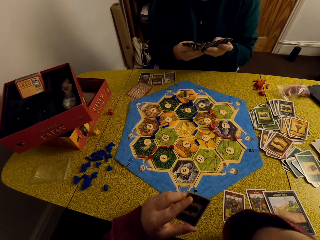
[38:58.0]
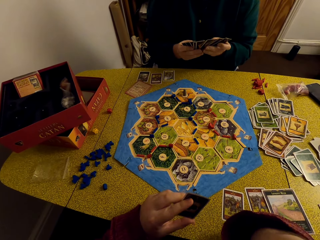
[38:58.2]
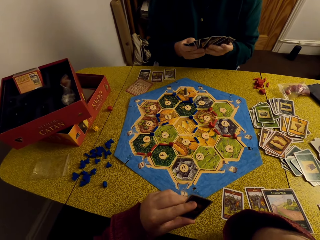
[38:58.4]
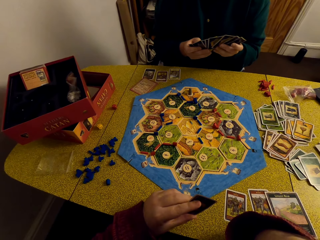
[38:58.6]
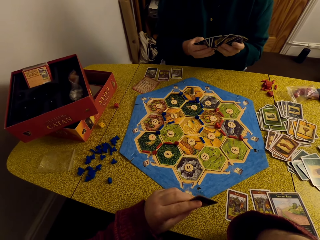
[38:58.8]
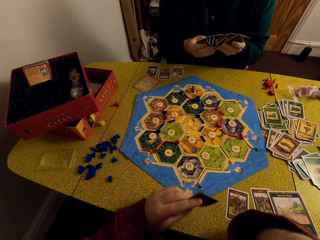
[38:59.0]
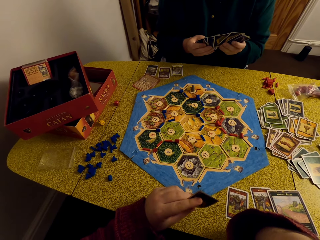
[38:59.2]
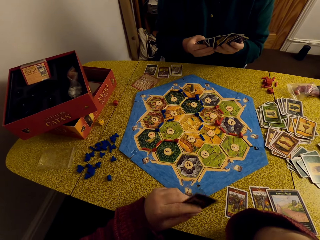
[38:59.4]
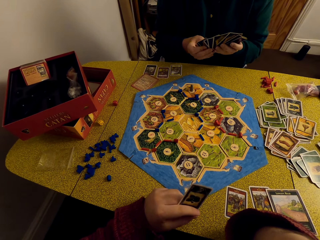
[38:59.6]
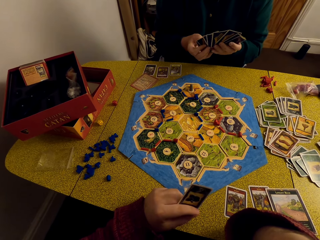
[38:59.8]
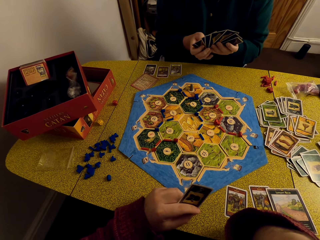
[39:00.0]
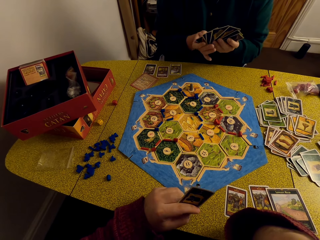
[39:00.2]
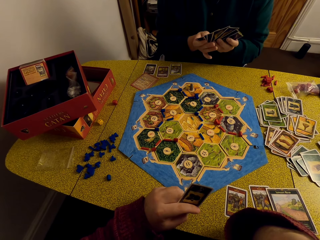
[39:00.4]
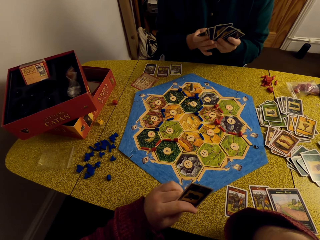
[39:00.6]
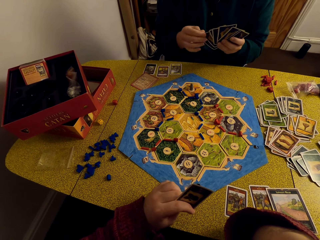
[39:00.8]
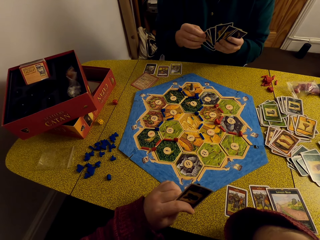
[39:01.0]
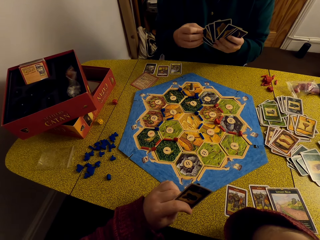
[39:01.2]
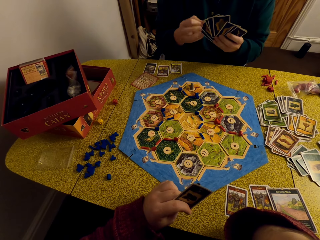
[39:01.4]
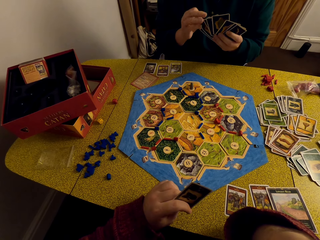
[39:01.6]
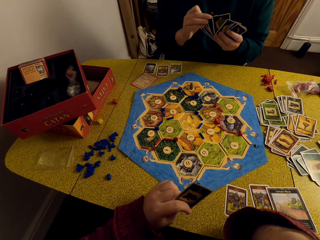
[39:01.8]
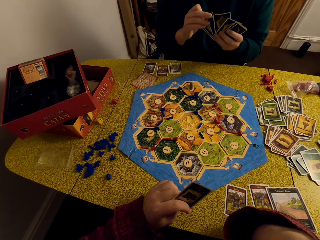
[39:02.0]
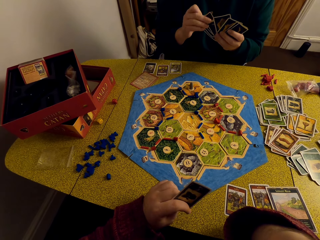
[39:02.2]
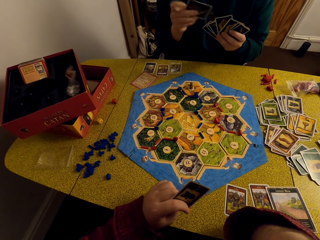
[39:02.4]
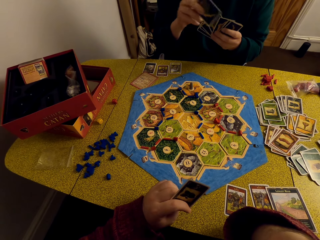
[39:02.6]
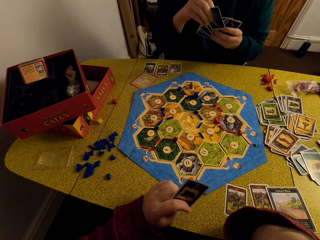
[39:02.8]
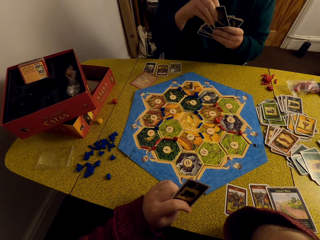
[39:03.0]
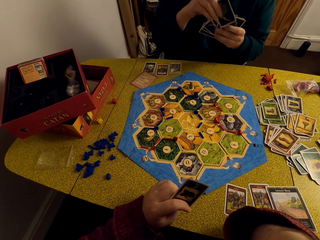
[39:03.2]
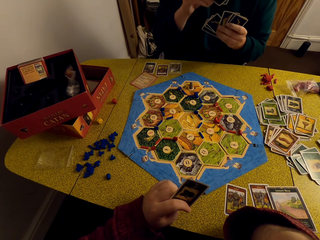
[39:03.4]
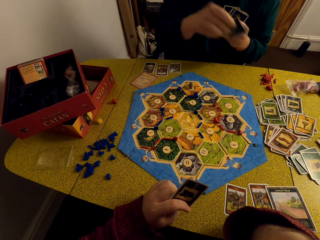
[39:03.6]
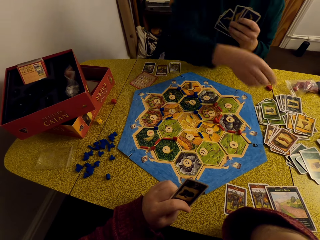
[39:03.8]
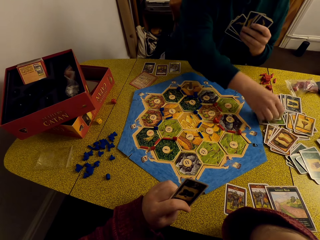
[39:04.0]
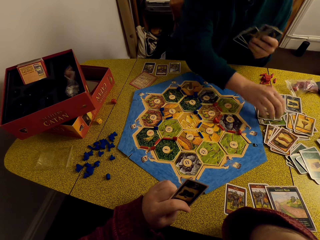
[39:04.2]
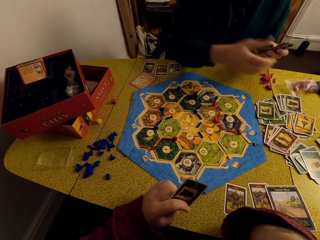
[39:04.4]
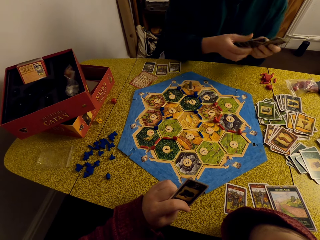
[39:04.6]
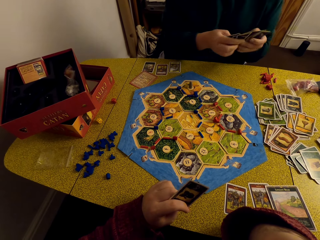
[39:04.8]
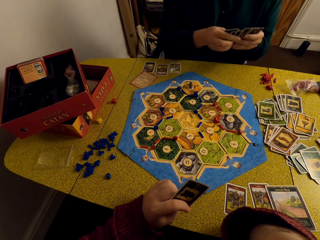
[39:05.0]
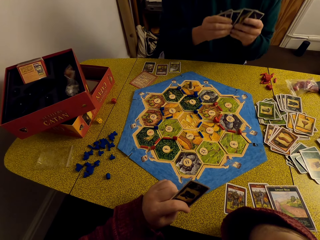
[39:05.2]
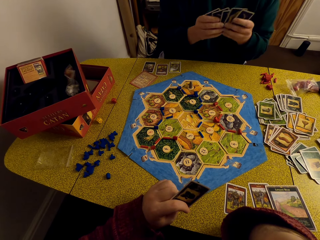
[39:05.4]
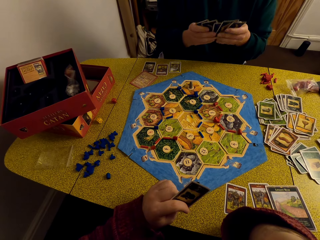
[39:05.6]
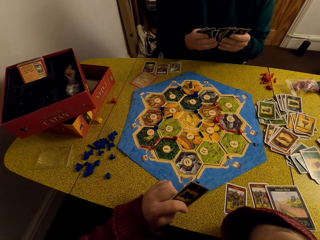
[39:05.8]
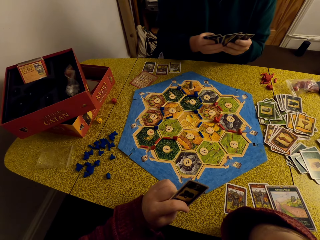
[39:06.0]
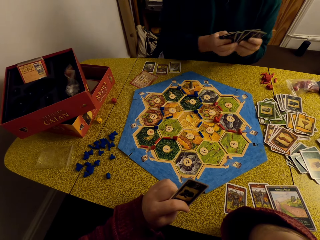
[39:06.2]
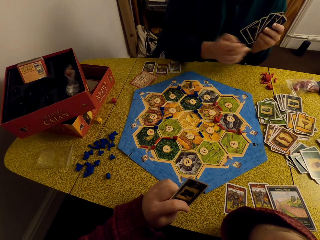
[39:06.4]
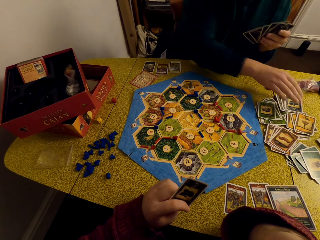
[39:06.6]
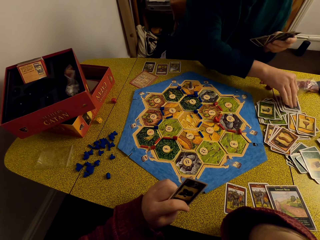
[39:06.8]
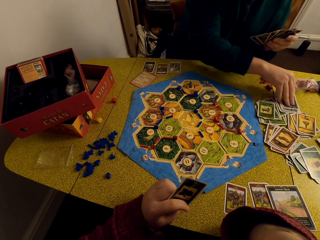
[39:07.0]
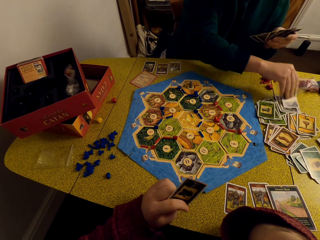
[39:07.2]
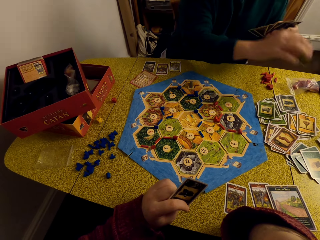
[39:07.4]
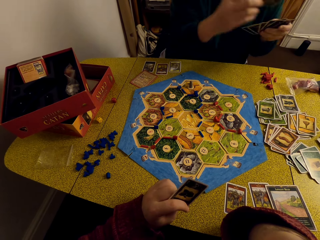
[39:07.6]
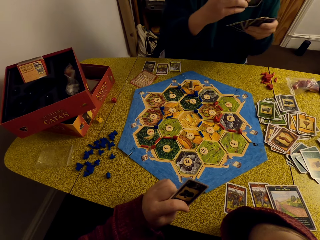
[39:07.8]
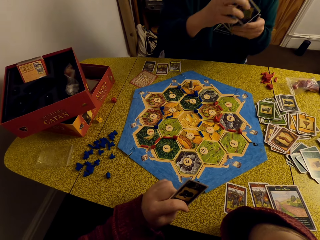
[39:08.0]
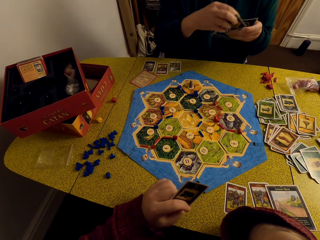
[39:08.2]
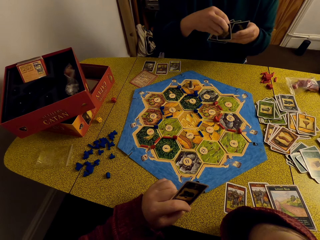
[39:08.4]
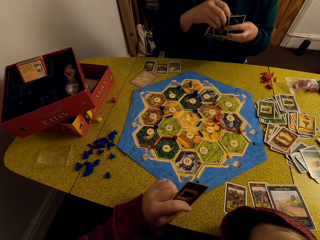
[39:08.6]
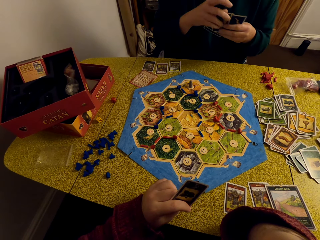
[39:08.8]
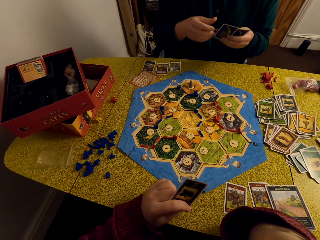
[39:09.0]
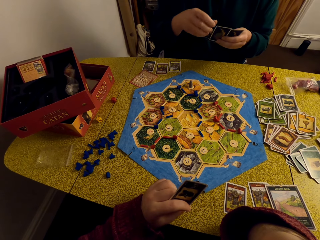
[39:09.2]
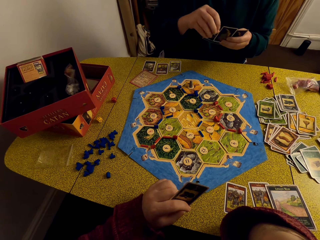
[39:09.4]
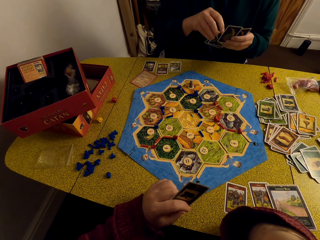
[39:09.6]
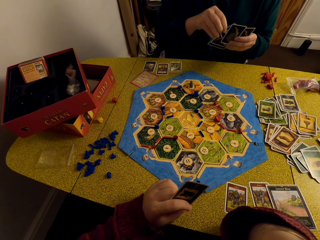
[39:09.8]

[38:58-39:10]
A woman arranges the cards. She places a card on the other cards. She picks a card from the other cards.

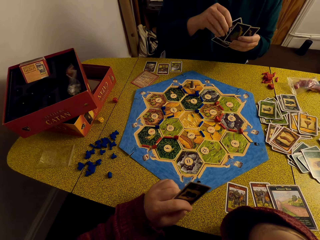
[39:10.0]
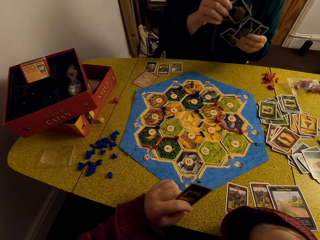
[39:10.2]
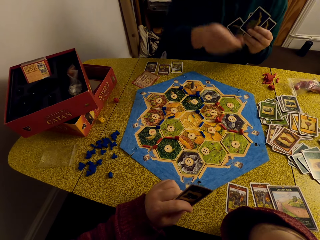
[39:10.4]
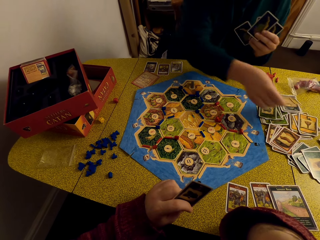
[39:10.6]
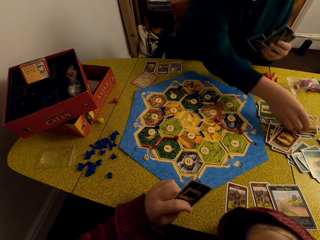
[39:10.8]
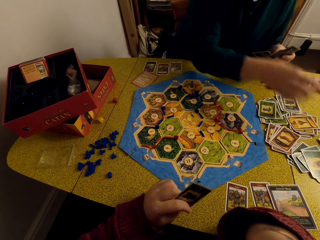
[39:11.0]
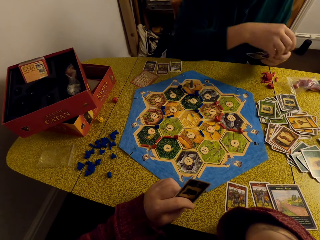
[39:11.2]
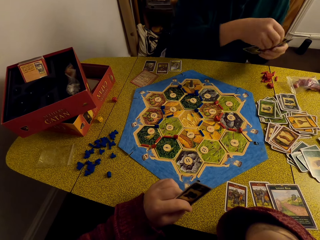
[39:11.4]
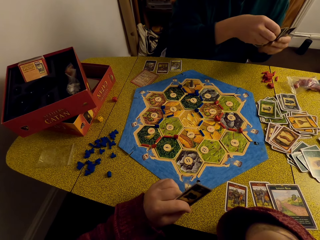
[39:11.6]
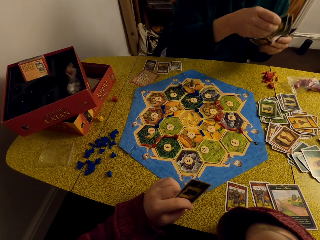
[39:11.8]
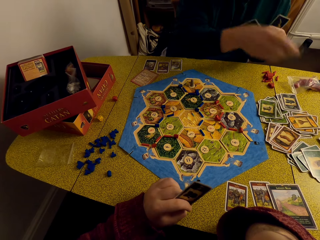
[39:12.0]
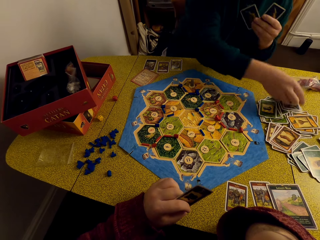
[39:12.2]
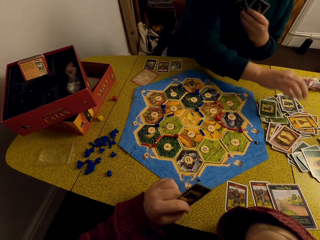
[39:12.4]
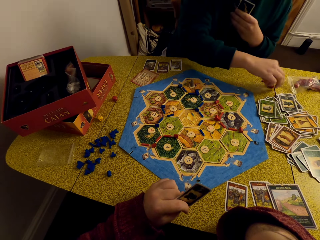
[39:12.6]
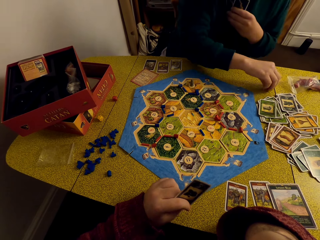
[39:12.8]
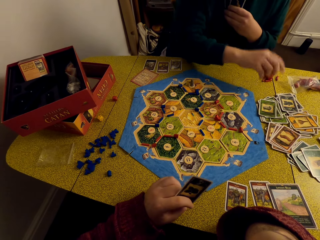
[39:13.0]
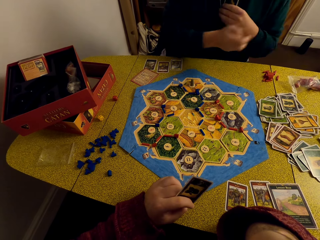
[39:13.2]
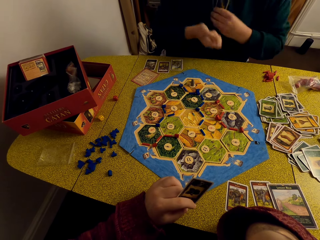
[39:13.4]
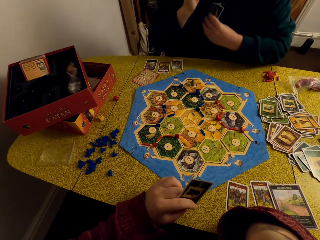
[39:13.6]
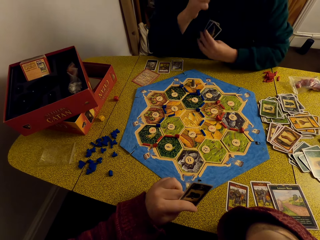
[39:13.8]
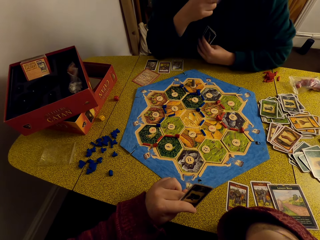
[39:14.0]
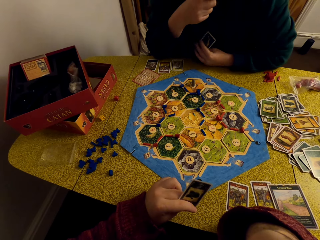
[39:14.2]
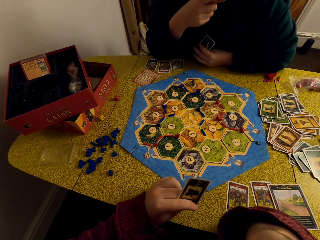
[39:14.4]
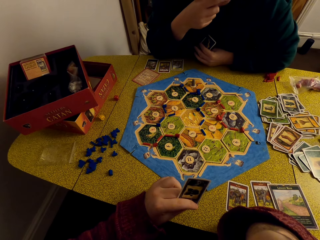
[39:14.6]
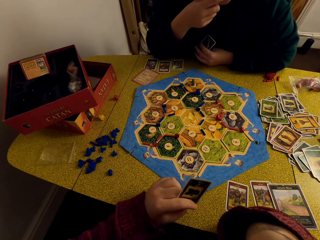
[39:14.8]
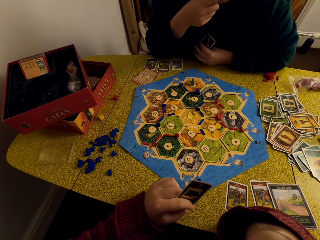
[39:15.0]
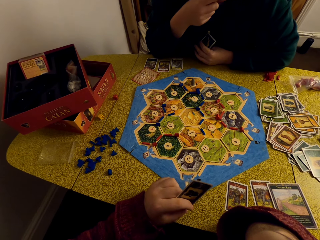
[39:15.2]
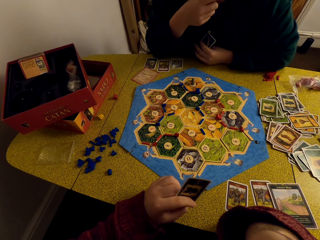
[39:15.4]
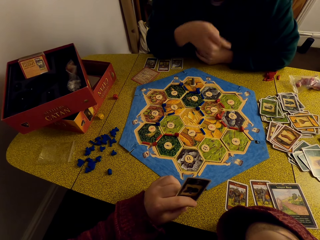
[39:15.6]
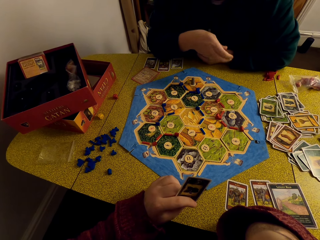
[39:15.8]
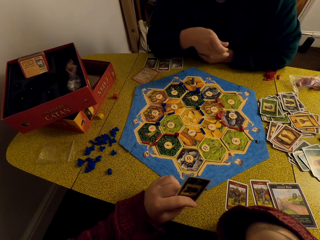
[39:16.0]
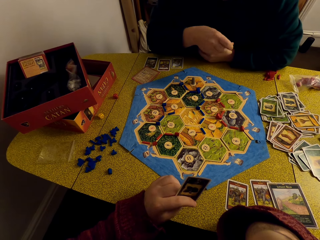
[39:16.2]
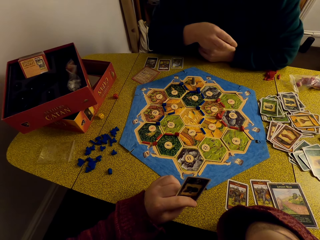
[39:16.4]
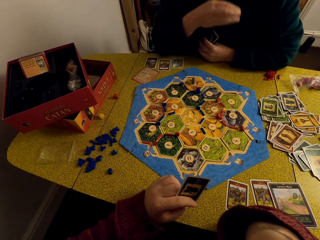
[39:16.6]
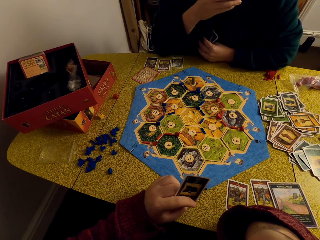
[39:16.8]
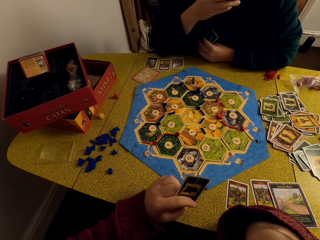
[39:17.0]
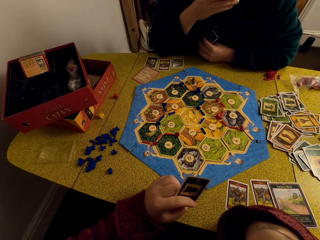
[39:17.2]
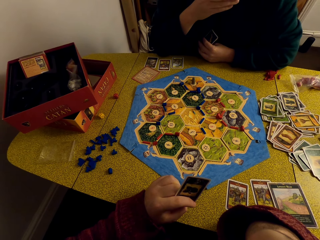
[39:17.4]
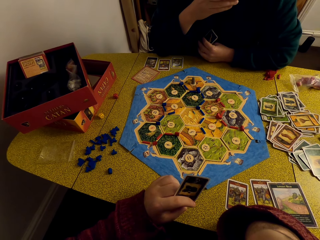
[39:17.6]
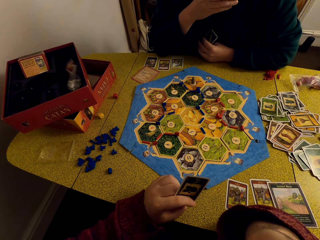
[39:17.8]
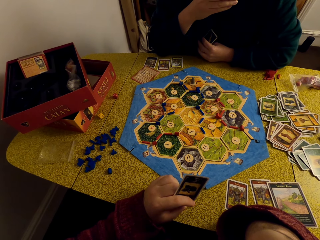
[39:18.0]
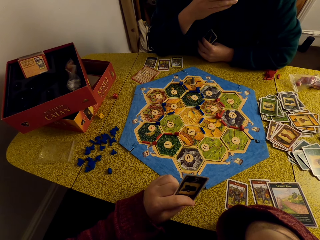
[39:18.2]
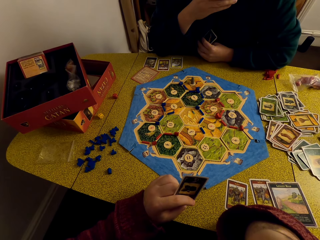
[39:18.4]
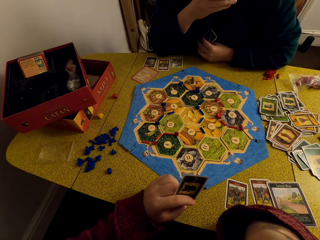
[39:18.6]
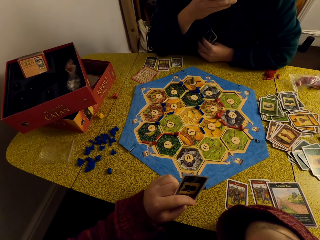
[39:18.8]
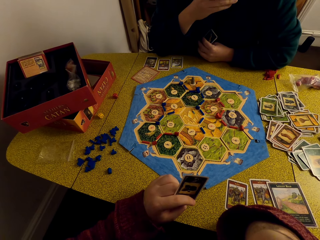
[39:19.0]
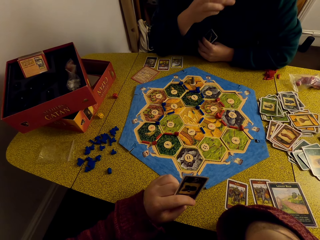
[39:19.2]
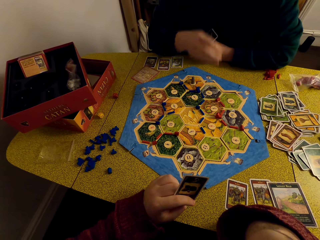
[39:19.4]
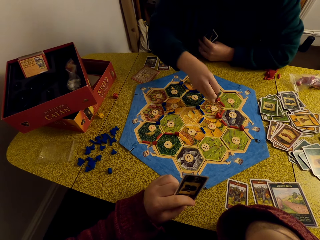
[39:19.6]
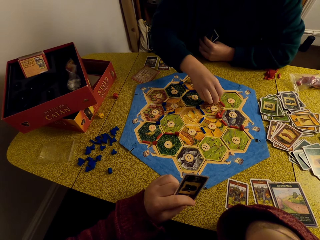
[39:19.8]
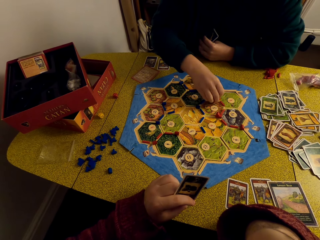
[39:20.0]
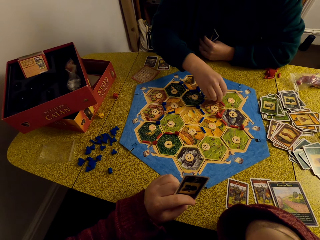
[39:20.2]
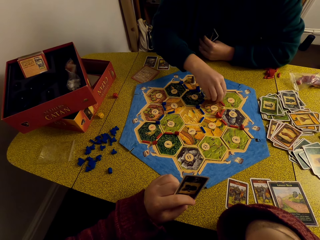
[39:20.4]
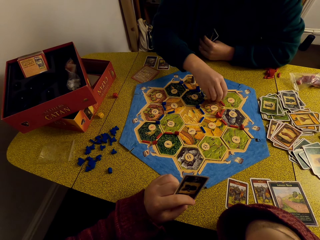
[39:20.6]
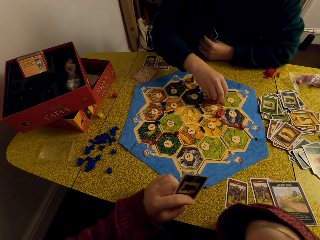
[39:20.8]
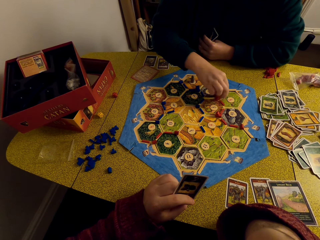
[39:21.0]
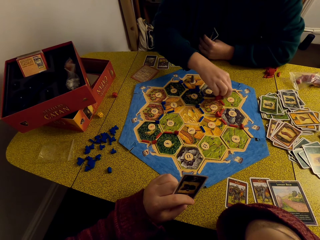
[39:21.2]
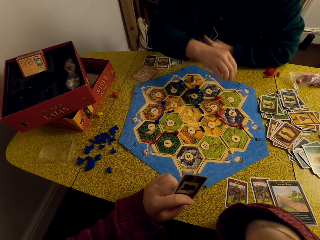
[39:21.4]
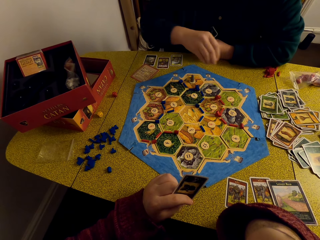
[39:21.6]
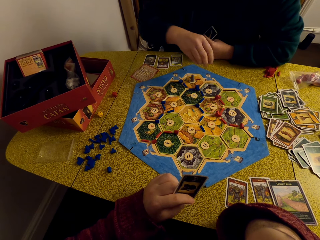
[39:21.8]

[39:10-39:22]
A woman drops cards on the other cards on the table. She takes a robber from the table. The camera wearer picks a piece of fabric from the table. They converse with the woman. The woman places the robber on the hex tile. She lifts up the robber from the hex tile.
